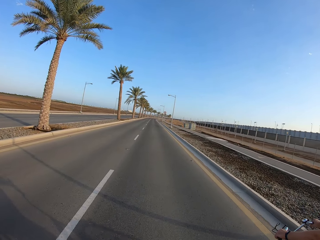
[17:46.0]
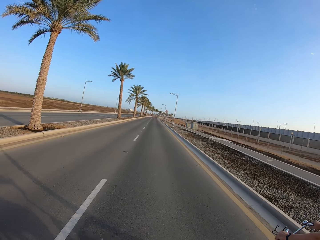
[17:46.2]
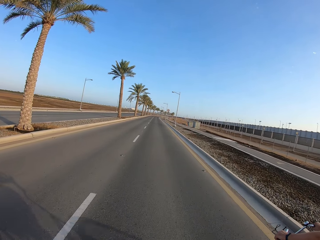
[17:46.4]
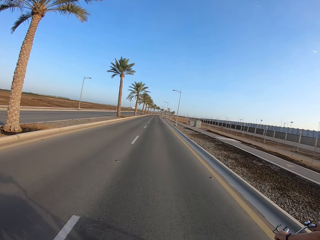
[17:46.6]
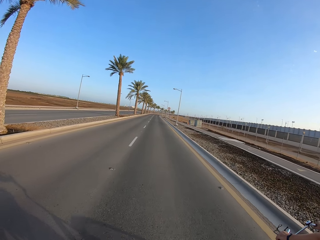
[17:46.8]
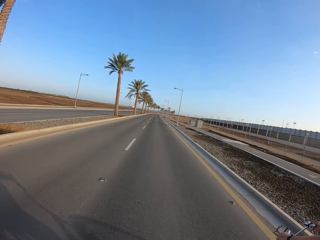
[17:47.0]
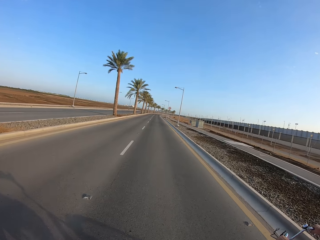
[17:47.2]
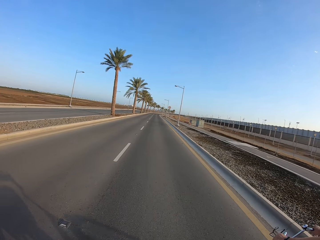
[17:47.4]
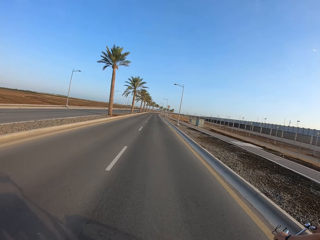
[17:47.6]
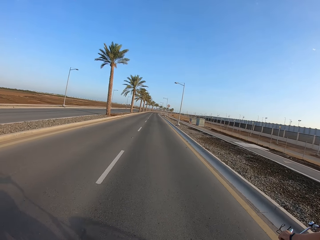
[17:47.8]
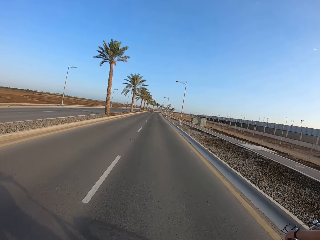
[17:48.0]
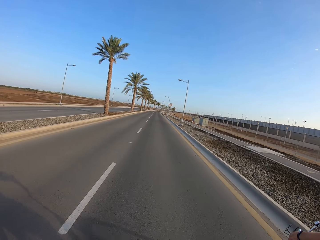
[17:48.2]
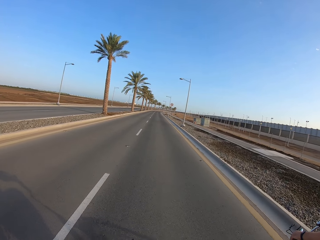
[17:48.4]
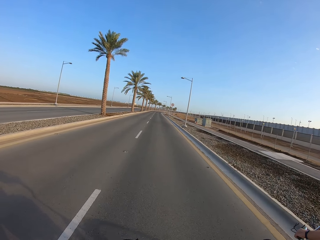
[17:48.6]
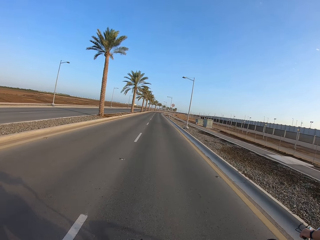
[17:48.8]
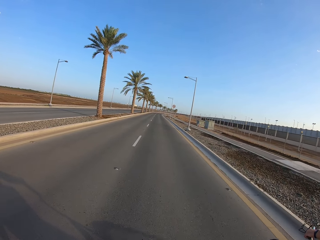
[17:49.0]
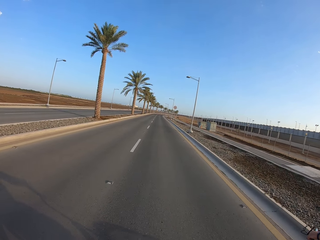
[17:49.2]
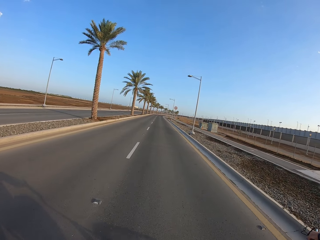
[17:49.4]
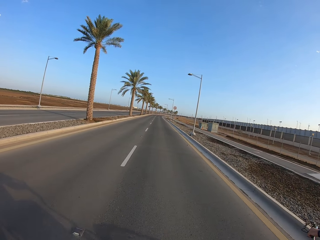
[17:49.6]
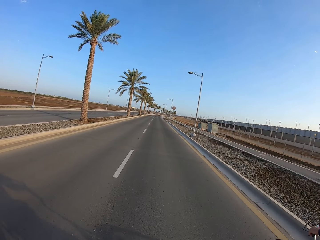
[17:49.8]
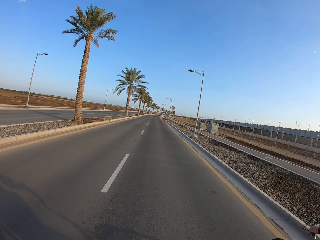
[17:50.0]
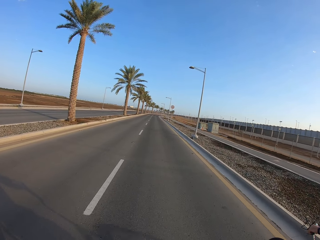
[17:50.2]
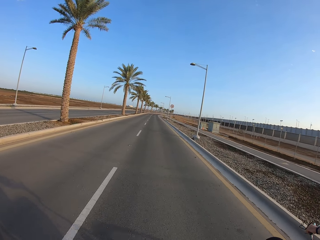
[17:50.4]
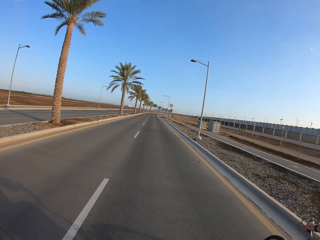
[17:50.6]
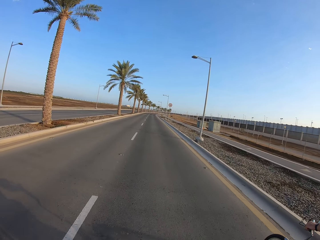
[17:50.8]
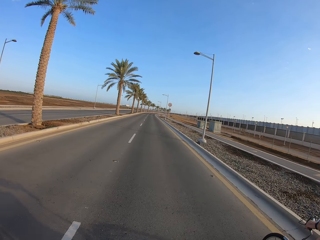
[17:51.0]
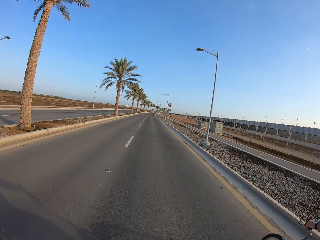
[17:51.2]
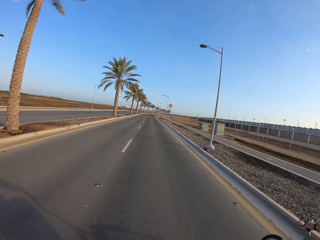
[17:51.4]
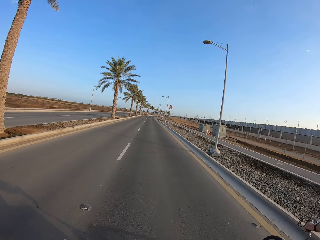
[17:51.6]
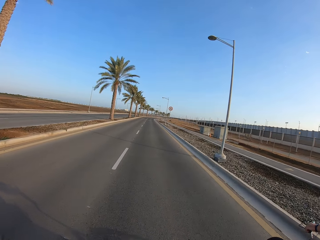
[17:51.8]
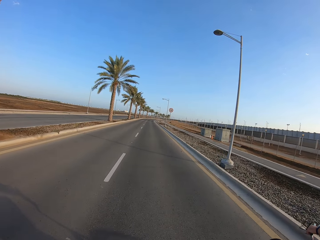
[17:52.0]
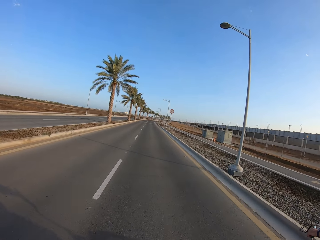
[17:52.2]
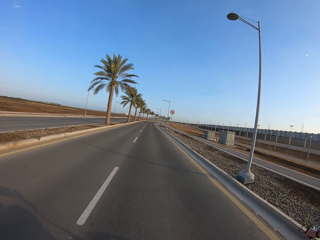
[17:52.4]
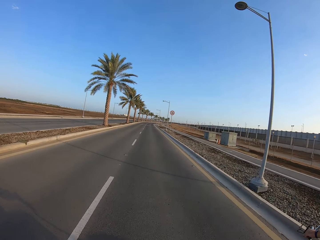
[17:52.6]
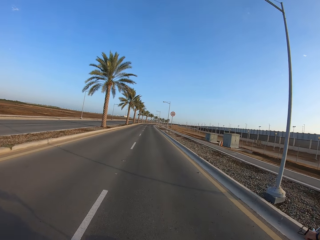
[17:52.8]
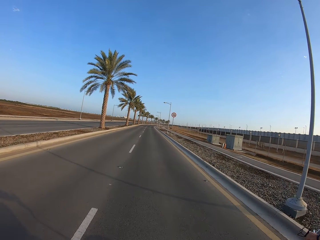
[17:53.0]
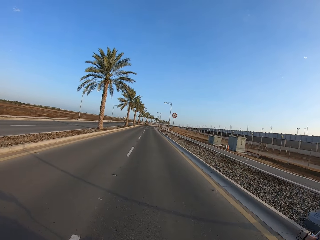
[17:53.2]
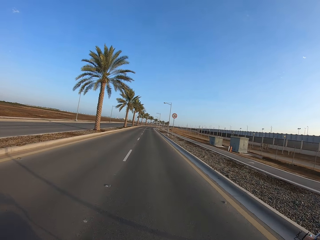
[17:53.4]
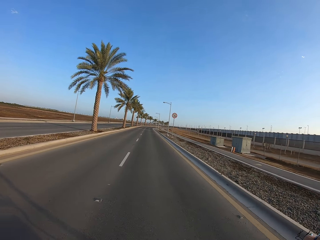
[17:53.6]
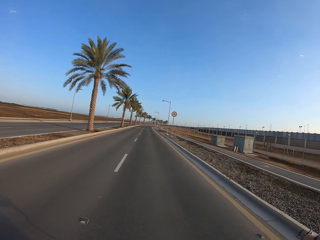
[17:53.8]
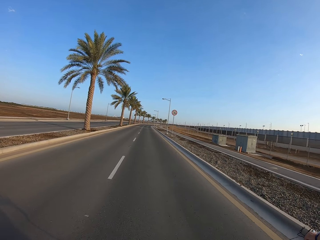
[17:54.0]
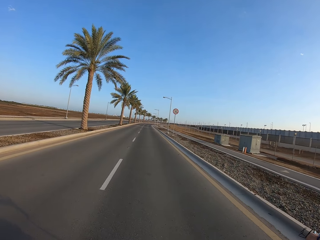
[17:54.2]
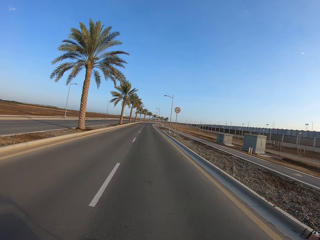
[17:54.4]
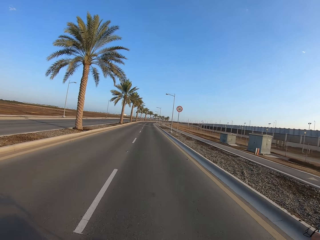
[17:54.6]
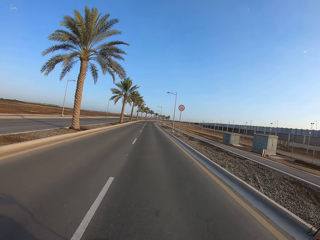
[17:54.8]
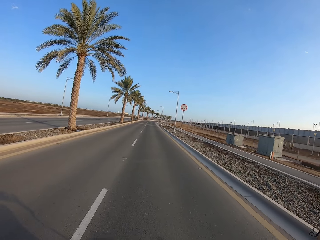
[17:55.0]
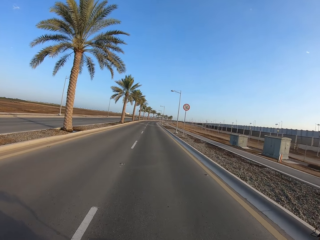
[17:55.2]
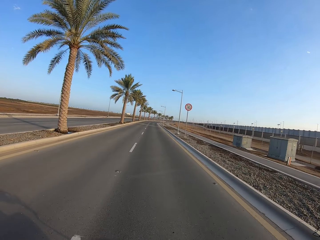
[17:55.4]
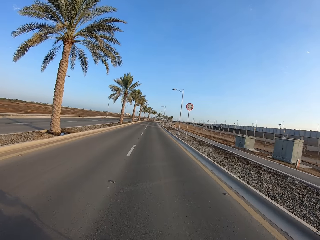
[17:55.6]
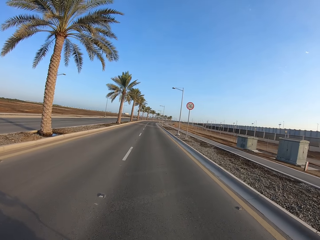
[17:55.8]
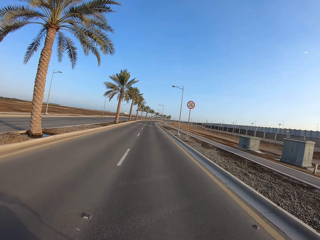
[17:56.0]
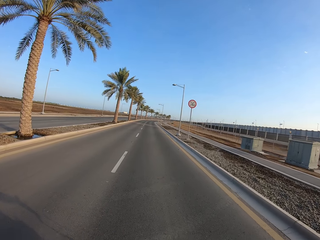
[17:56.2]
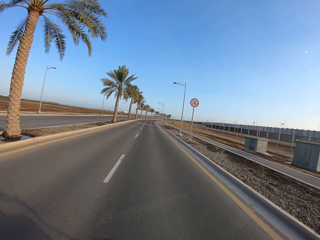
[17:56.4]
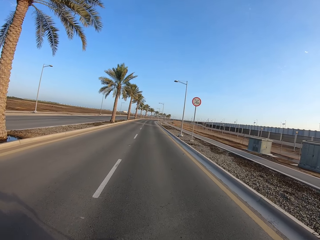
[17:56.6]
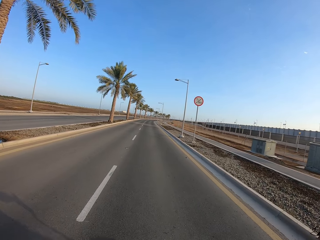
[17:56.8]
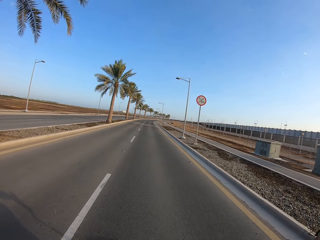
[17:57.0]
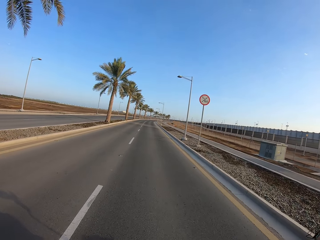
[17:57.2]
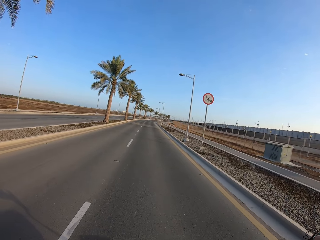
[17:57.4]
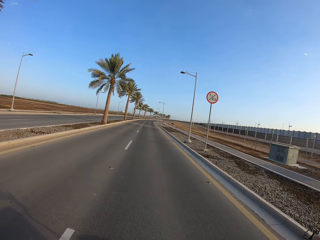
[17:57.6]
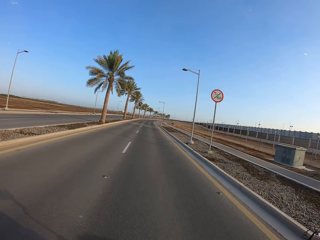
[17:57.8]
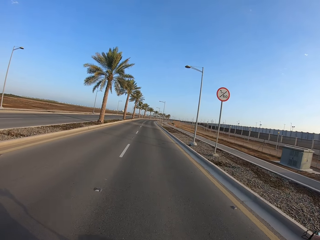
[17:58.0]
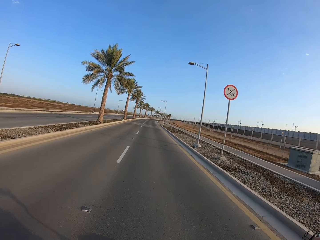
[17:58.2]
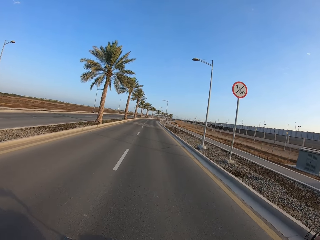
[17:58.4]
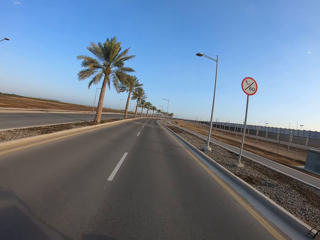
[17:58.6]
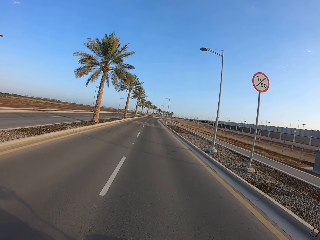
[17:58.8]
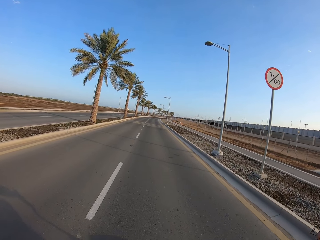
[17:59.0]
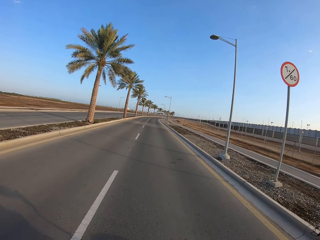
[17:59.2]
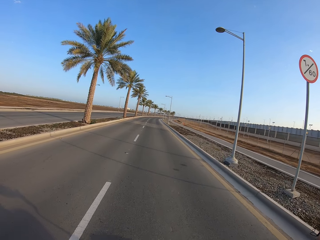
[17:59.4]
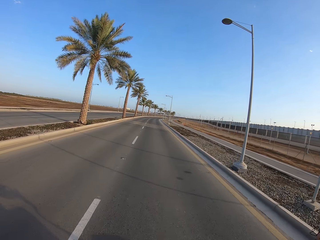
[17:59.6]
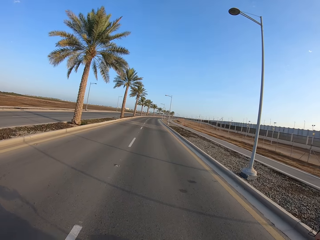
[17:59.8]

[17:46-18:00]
The camera wearer cycles a bicycle on the road.

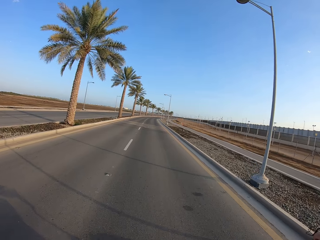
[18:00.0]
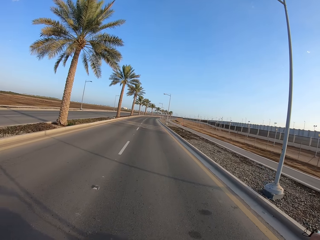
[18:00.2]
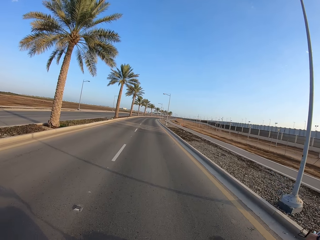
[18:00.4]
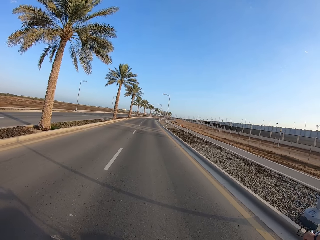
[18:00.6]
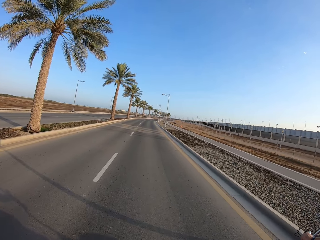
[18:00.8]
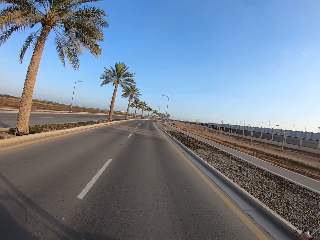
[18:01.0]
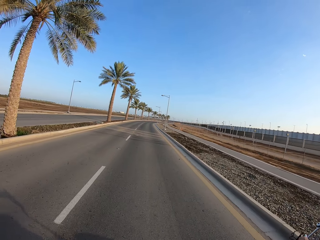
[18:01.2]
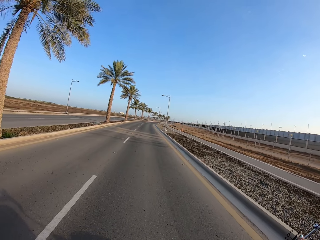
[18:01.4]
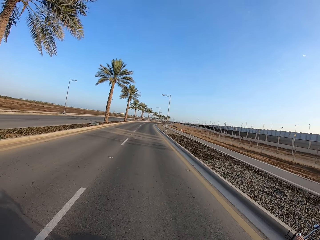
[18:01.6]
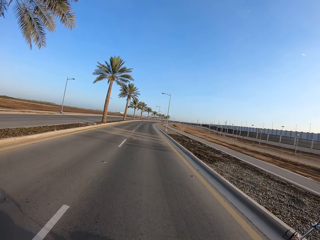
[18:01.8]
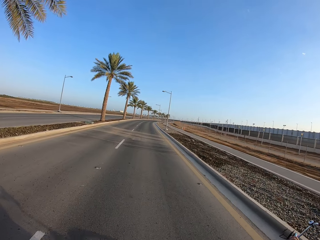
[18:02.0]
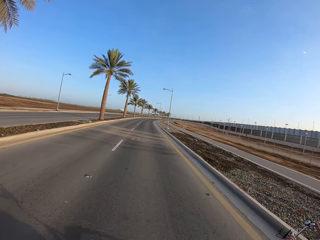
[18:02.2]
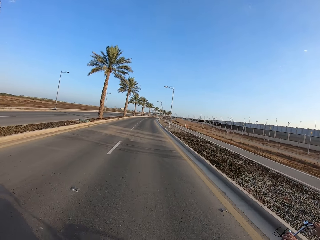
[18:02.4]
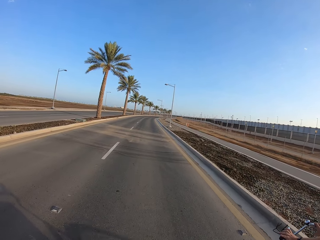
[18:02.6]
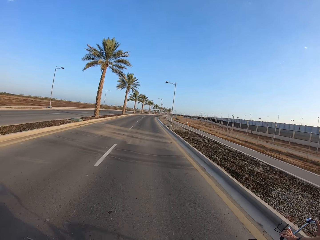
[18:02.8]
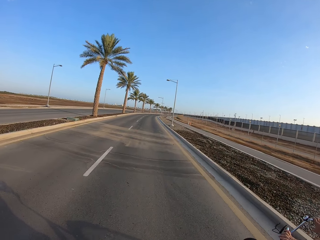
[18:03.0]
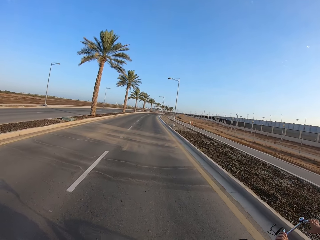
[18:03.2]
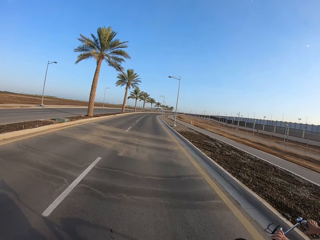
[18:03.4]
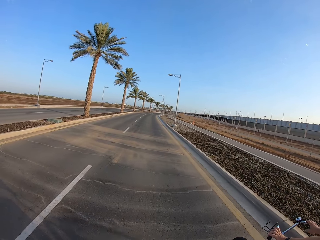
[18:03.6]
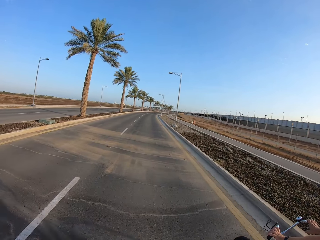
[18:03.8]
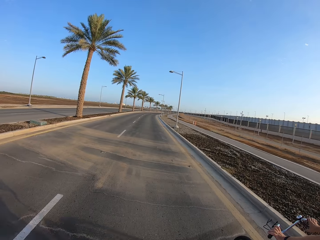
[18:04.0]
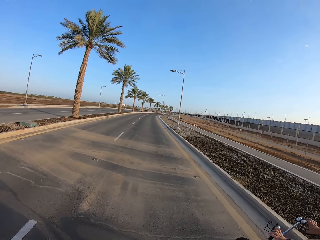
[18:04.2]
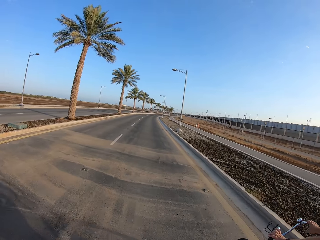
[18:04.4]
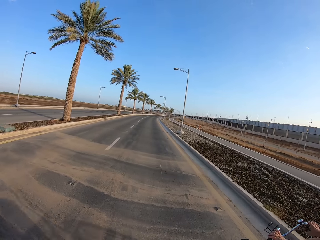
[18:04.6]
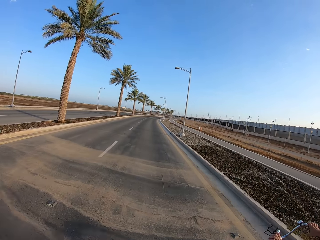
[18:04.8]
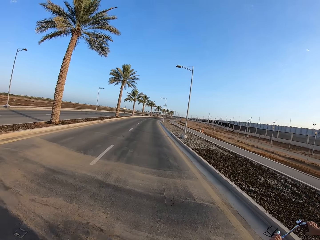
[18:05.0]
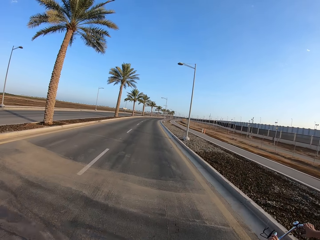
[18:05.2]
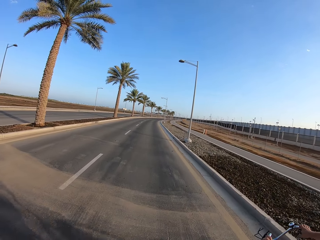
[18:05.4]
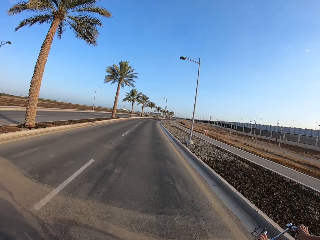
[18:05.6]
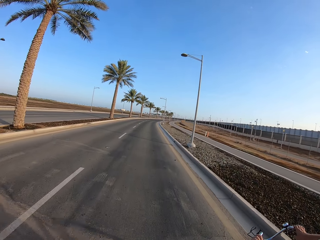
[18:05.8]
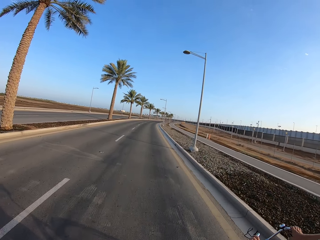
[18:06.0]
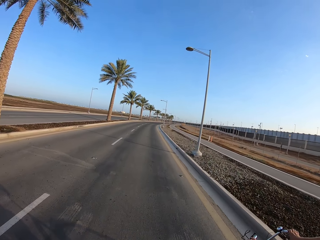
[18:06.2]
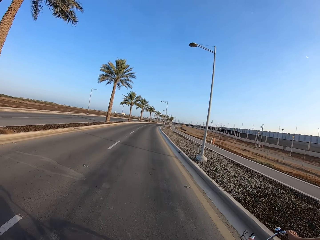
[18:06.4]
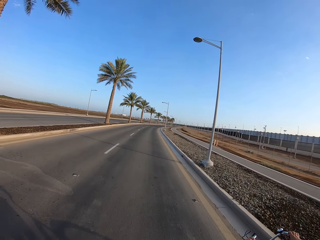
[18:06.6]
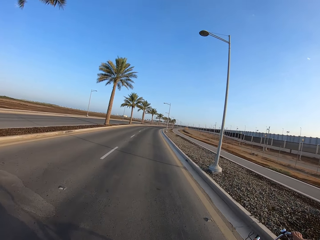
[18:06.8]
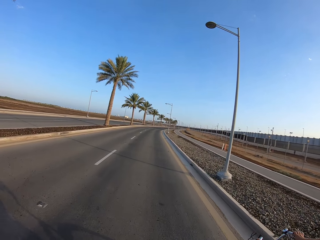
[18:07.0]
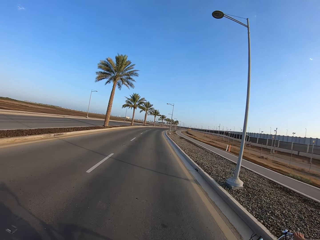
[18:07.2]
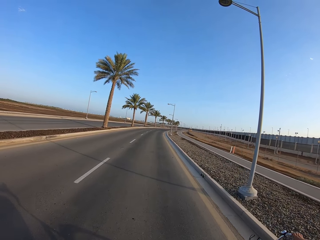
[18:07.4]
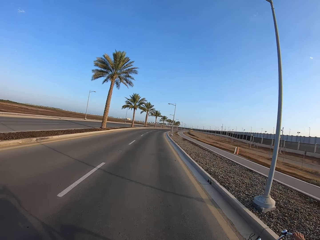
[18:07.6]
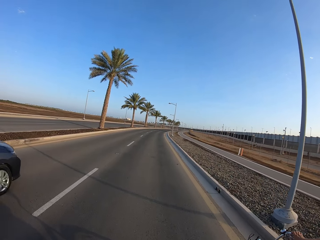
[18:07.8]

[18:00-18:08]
A cyclist cycles a bicycle on the road. A blue car drives away from the camera wearer.
